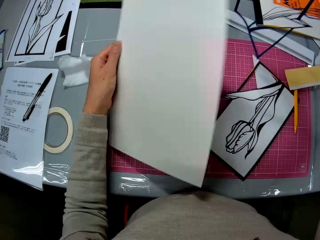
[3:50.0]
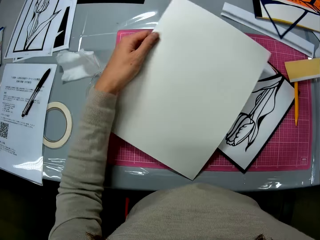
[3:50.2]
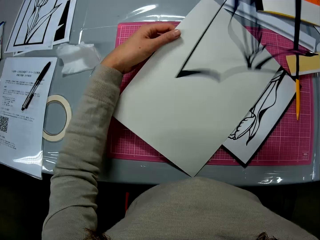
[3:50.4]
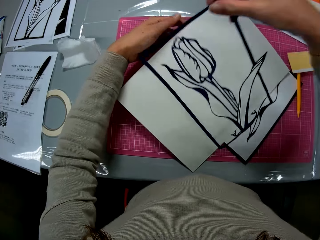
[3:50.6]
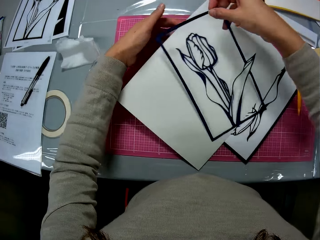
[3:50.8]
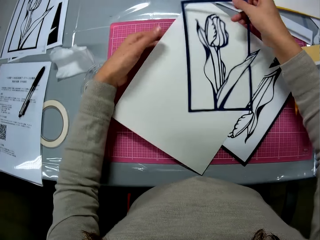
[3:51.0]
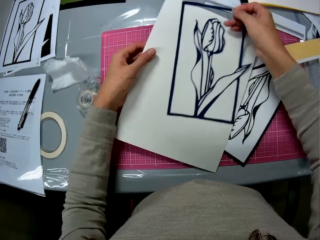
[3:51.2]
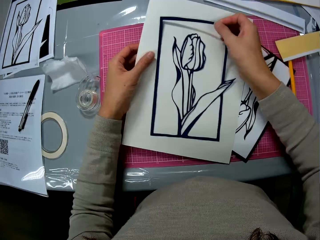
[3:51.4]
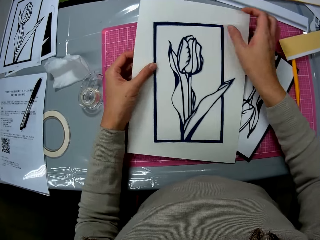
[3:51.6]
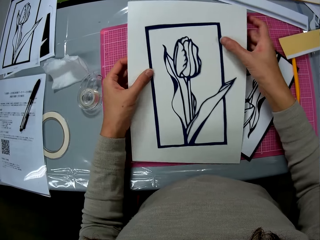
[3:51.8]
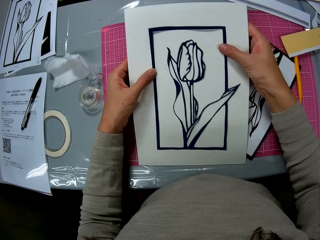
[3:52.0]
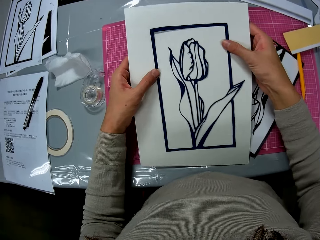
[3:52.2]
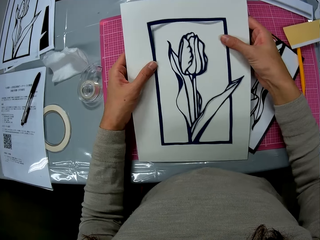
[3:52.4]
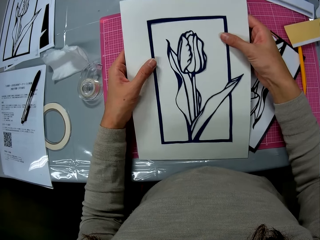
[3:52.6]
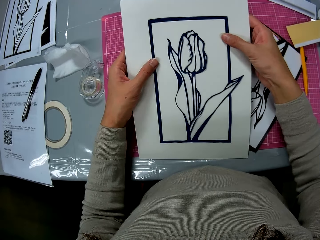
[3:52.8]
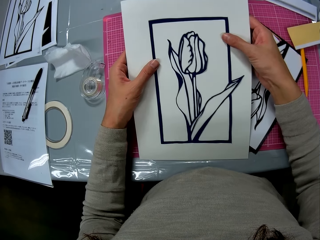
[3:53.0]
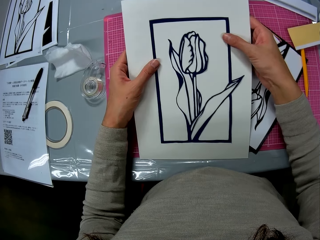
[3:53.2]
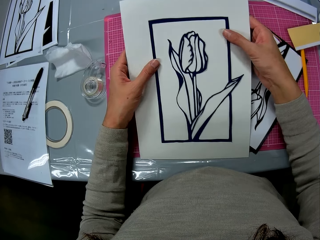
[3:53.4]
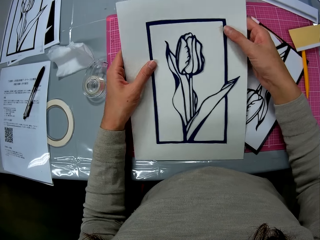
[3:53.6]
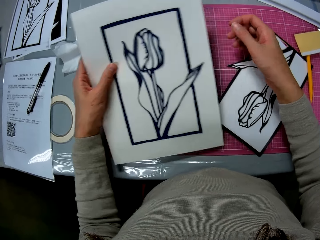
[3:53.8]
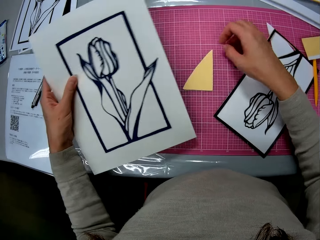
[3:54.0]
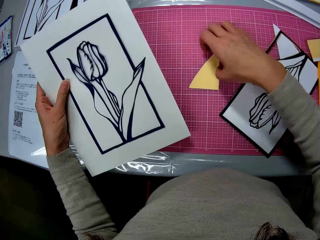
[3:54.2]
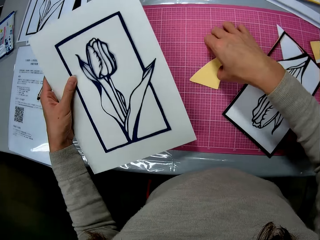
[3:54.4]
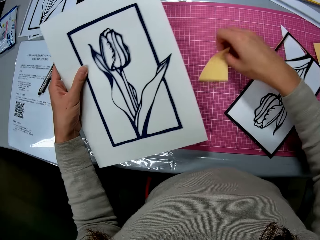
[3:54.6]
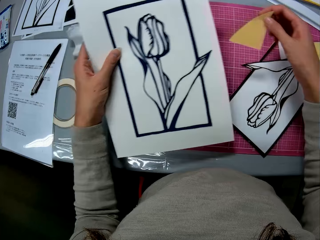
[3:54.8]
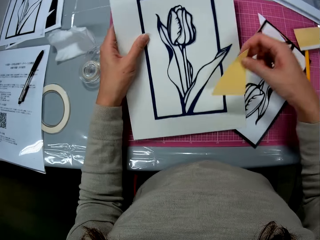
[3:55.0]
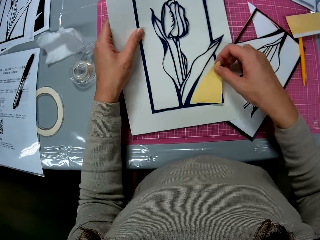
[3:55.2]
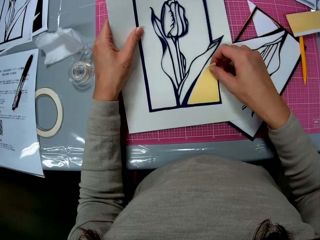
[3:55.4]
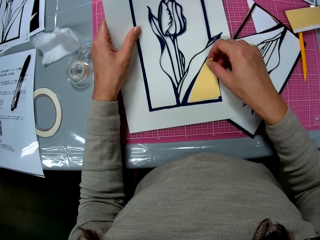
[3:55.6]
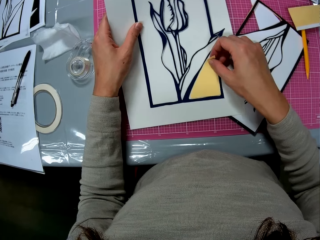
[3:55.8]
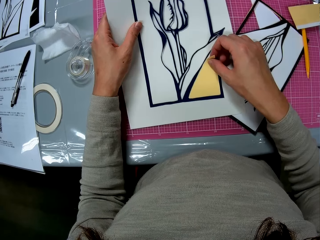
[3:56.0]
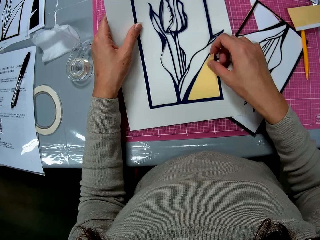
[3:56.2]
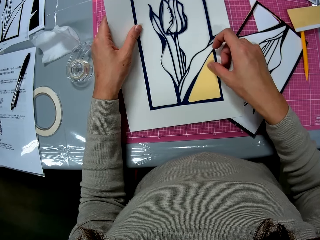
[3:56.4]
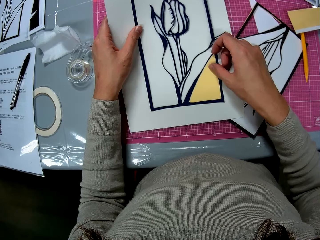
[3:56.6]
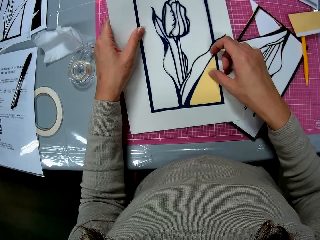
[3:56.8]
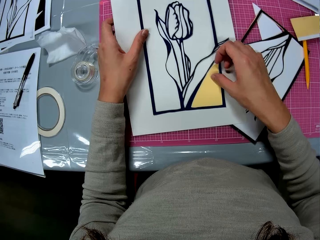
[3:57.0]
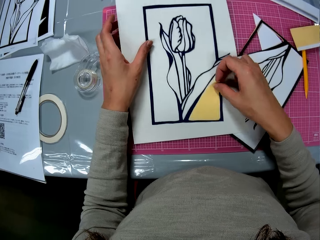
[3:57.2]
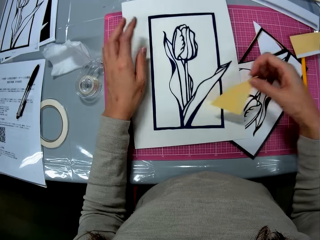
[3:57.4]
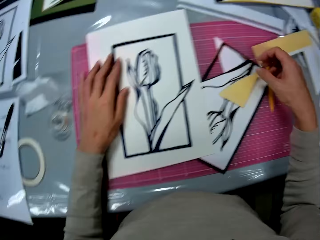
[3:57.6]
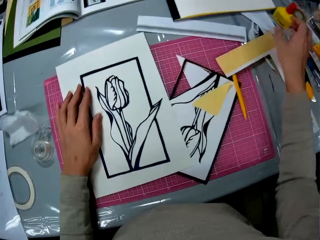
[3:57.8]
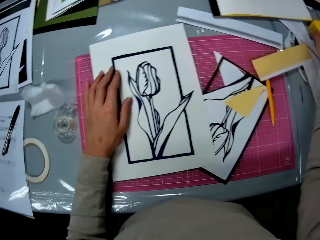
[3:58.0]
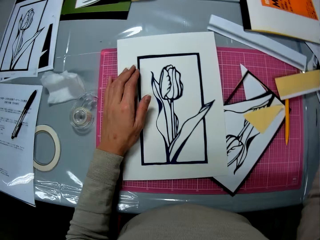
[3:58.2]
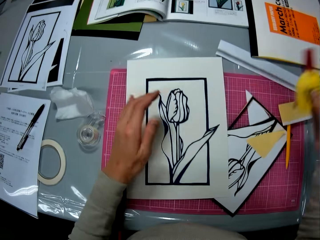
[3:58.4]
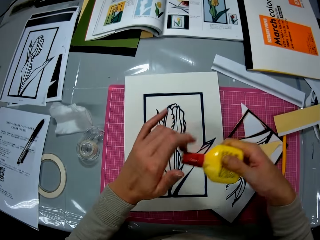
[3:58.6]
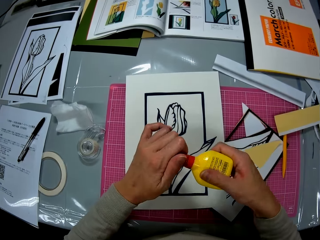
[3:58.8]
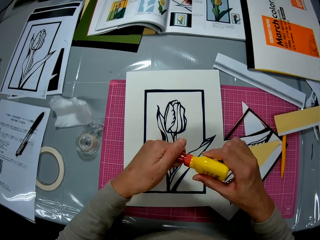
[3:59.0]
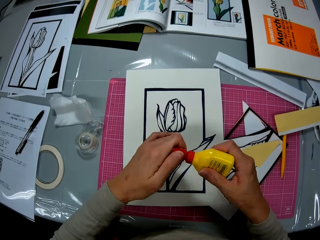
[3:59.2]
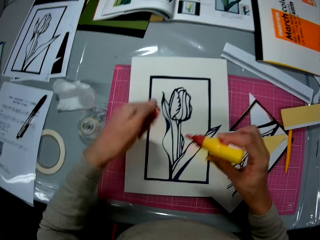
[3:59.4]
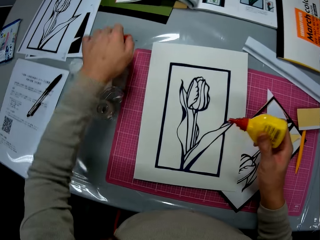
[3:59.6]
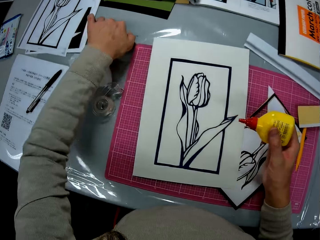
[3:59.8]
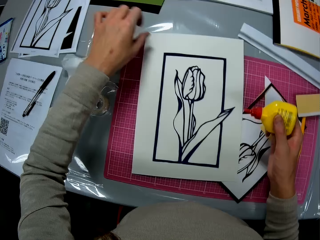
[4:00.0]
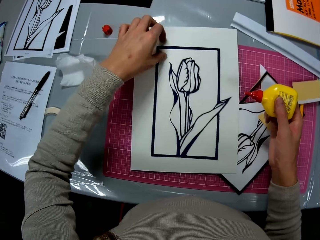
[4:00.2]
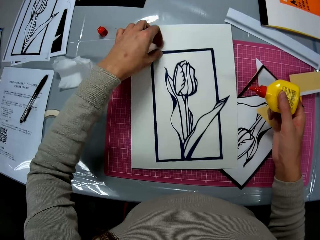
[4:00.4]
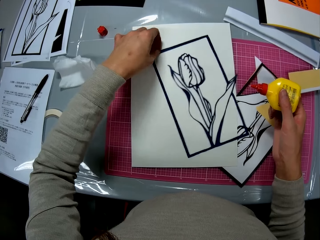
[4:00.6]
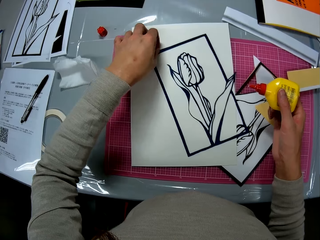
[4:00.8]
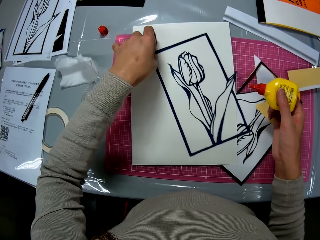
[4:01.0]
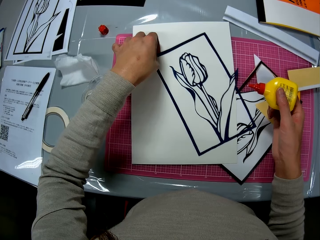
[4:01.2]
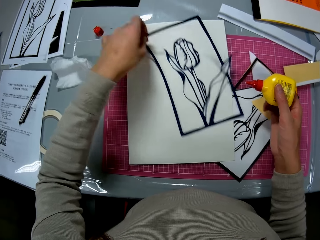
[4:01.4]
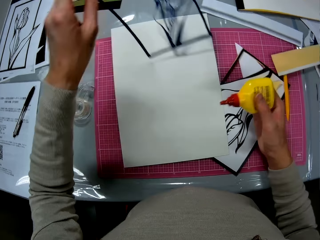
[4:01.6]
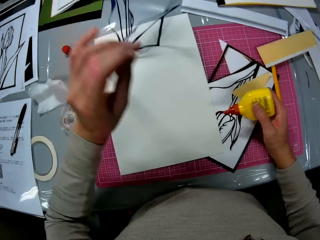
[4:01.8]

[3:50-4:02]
The camera wearer puts the drawing paper in her left hand on the cutting mat. She puts the paper flower illustration on the drawing paper on the table. She picks up the cutout on the cutting mat with her right hand. She puts the cutout over the paper flower illustration on the drawing paper. She puts the cutout on the papercraft on the cutting mat. She picks up the glue container on the table with her right hand. She unscrews the glue container lid with her left hand. She puts the glue container lid on the table. She flips the paper flower illustration on the drawing paper with her left hand.

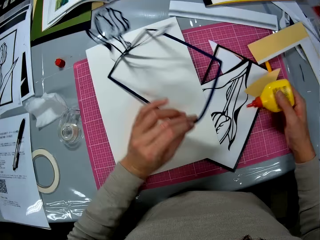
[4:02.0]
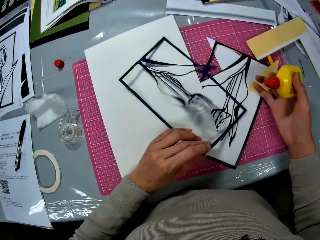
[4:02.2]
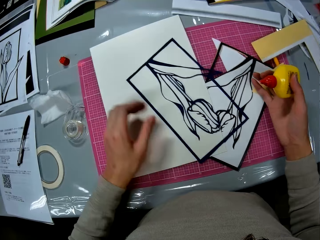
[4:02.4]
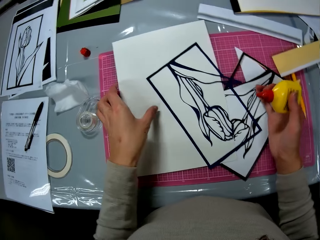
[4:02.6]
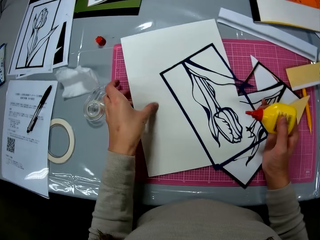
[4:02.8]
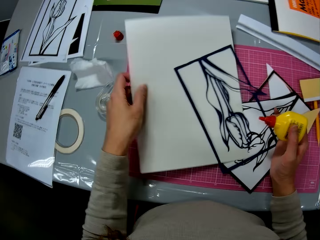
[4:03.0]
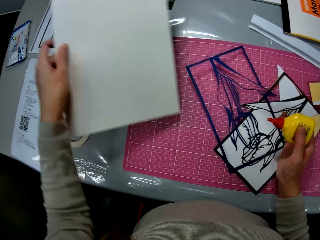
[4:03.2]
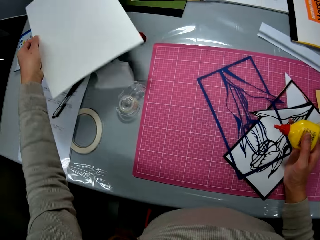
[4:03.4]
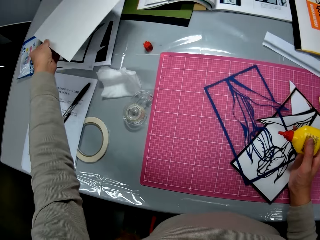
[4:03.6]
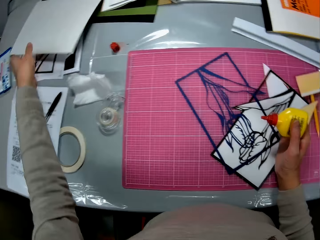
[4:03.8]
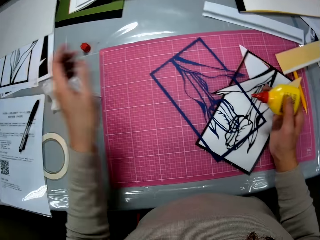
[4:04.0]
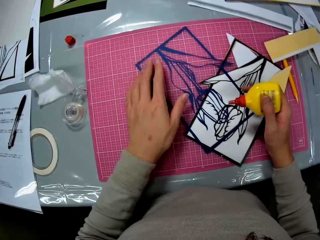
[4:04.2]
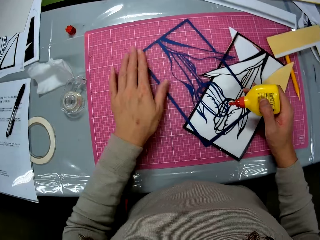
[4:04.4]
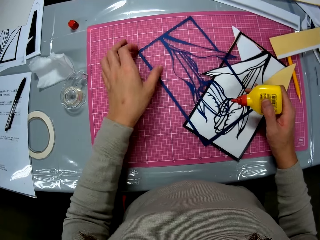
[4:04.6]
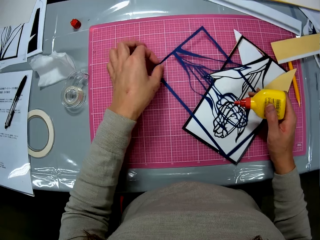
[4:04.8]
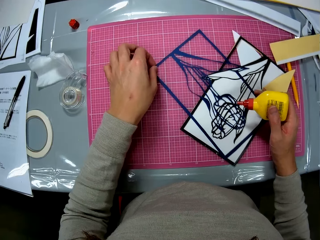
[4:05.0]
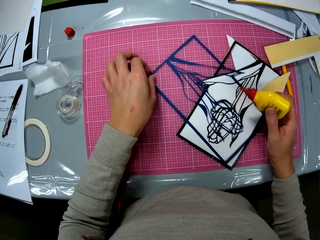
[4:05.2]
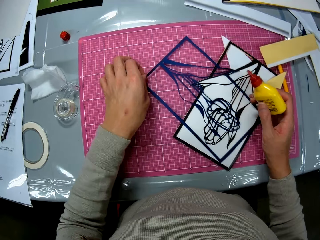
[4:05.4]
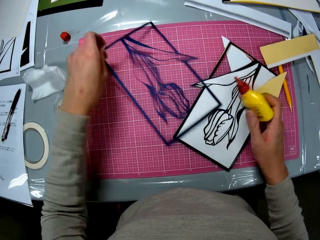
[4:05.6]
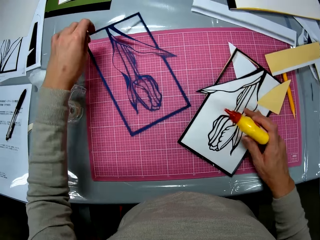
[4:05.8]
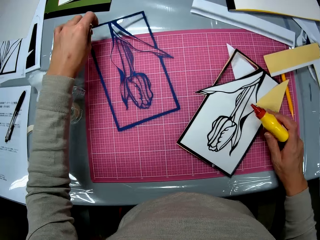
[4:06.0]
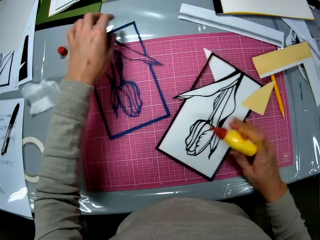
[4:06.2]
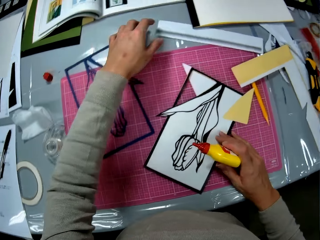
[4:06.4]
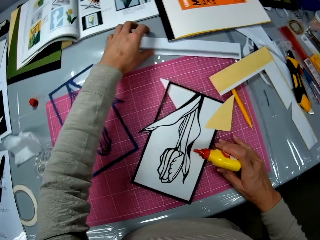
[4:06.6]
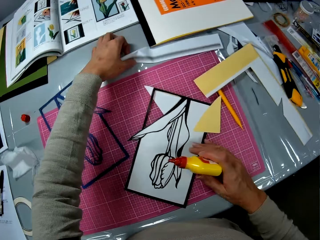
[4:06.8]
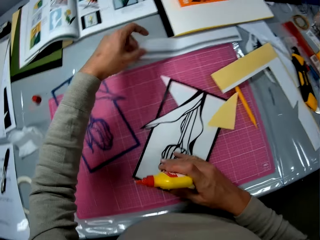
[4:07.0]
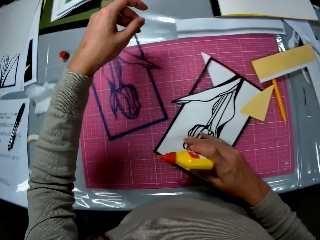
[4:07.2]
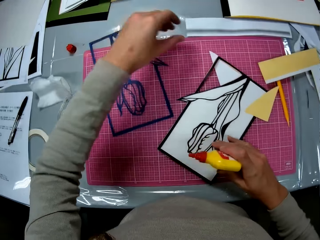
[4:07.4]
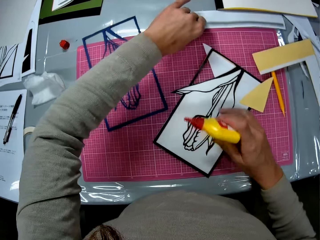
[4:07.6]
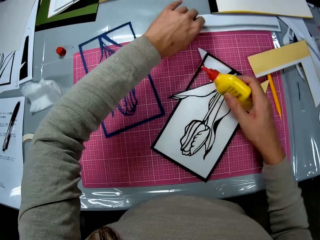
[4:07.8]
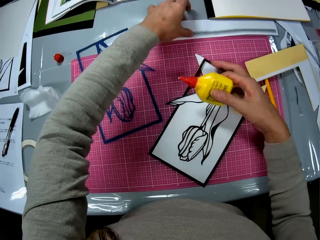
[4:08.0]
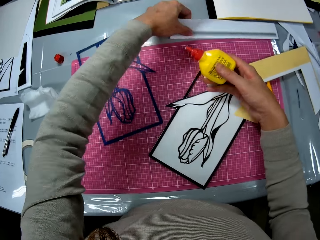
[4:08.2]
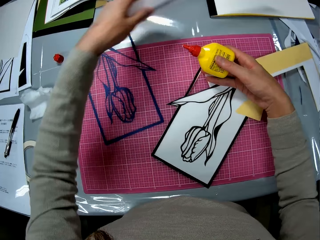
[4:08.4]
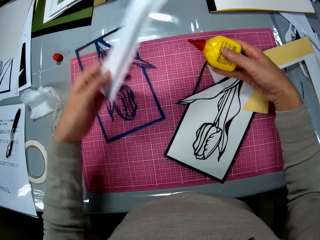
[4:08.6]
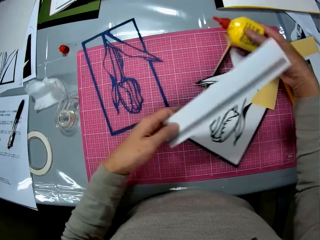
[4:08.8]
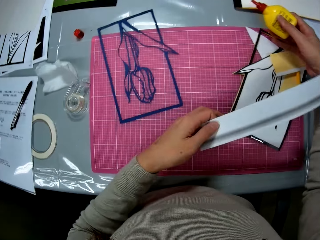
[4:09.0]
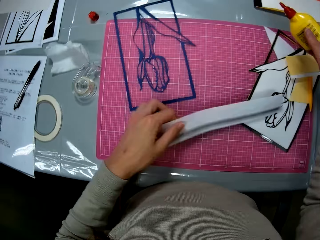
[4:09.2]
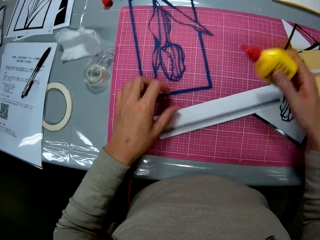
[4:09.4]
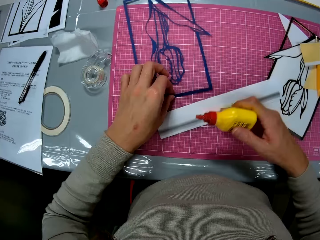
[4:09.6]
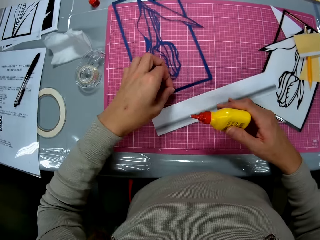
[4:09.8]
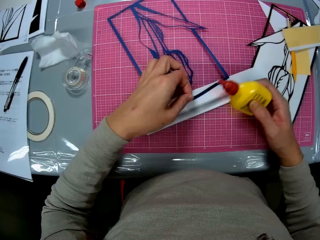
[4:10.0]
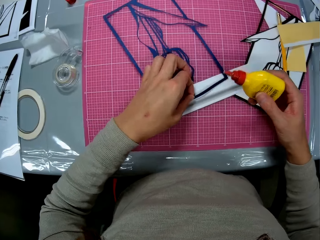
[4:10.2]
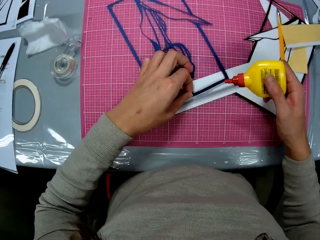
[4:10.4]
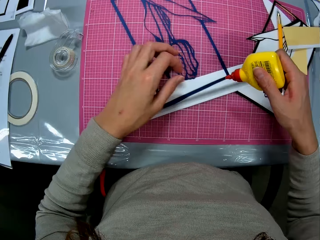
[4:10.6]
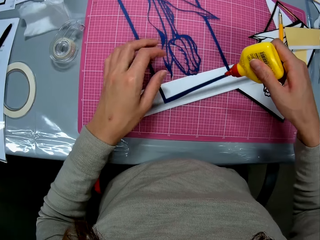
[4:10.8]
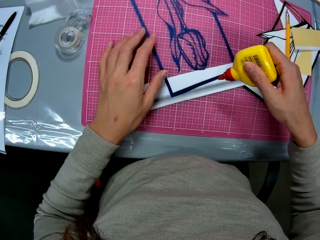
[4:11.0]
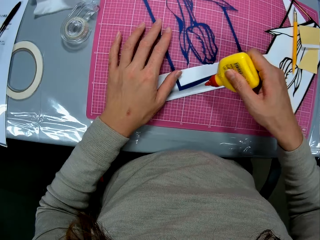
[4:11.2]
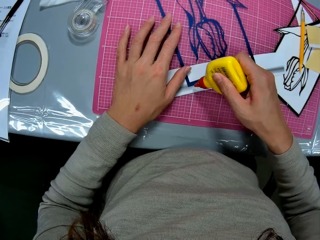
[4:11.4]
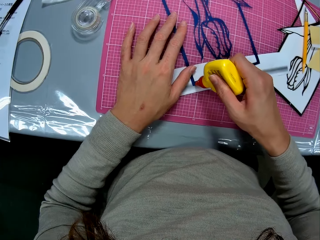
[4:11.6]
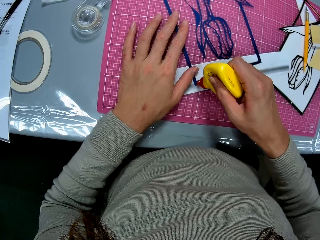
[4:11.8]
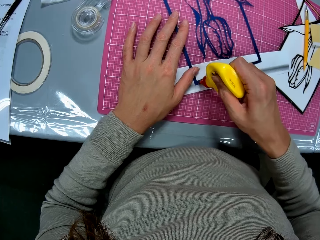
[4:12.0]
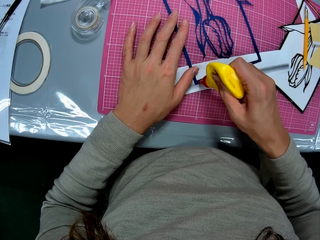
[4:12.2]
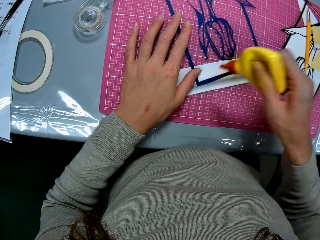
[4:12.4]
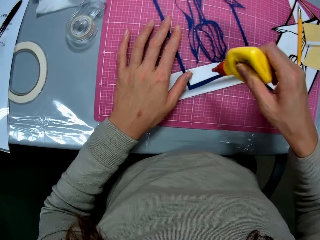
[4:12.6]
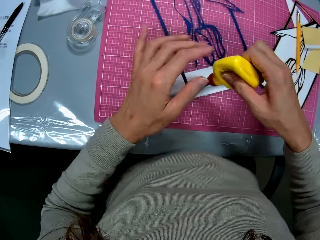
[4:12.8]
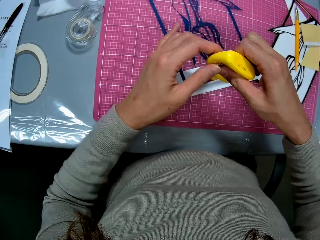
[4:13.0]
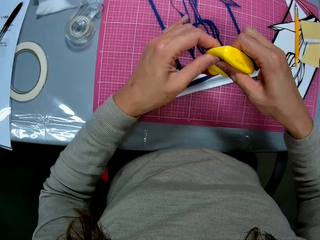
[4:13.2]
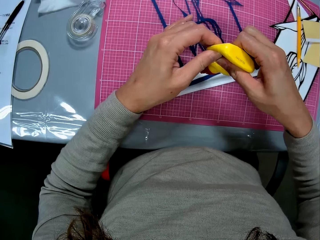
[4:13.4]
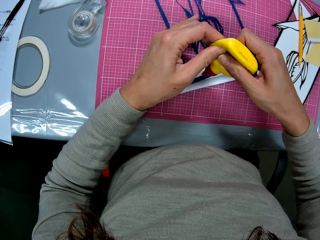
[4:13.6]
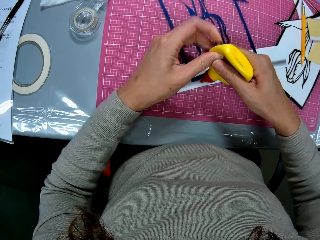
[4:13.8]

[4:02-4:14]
The camera wearer picks the drawing paper with her left hand. She puts the drawing paper on the left side of the table. She adjusts the papercraft on the cutting mat. She picks up a folded paper on the table. She puts the folded paper on the cutting table. She moves the paper flower illustration to the folded paper. She puts glue on the edges of the paper flower illustration.
